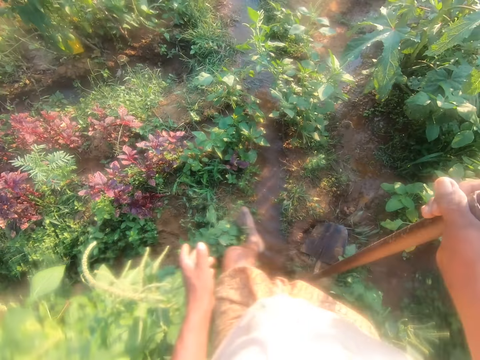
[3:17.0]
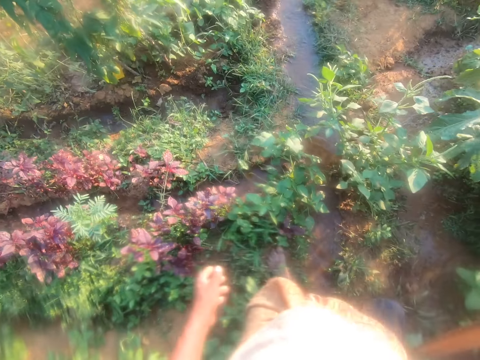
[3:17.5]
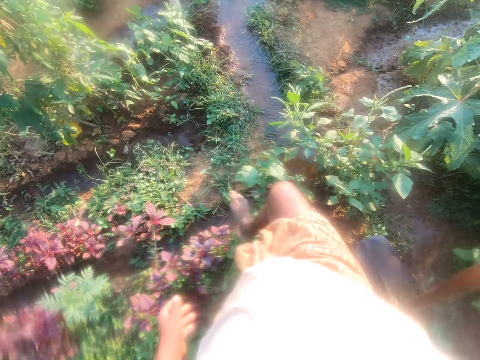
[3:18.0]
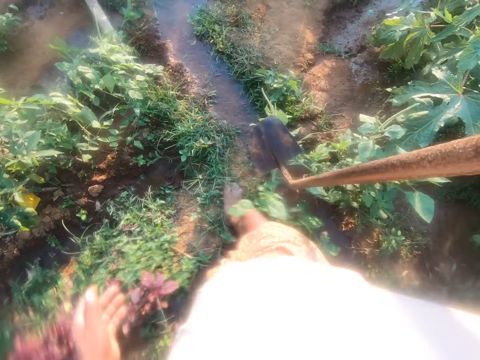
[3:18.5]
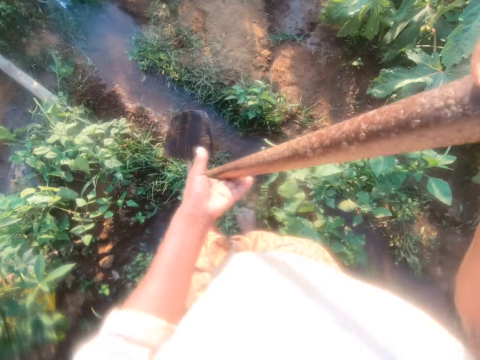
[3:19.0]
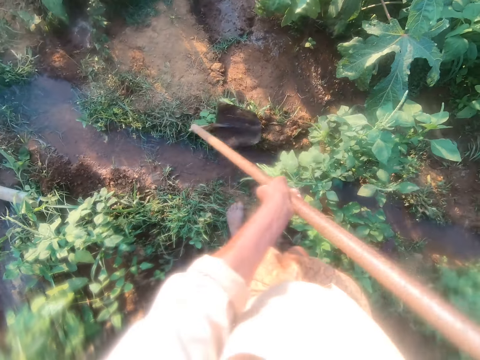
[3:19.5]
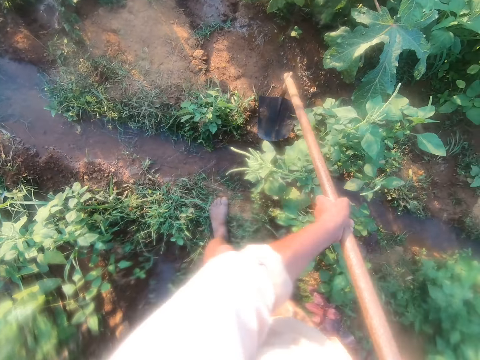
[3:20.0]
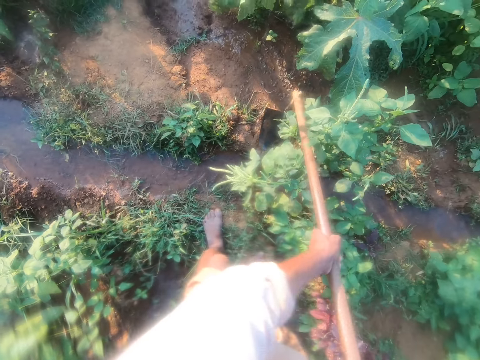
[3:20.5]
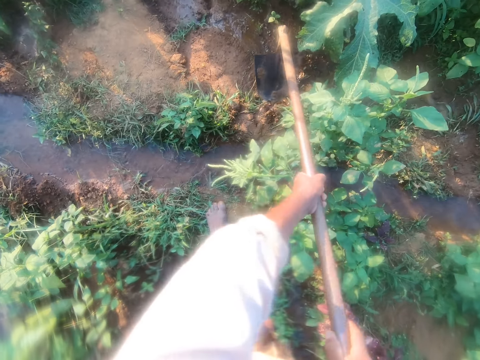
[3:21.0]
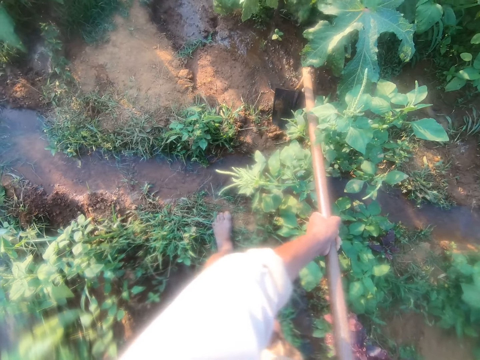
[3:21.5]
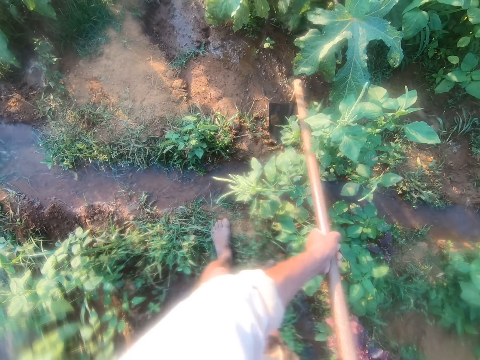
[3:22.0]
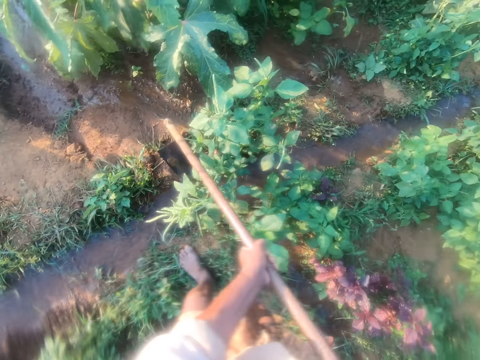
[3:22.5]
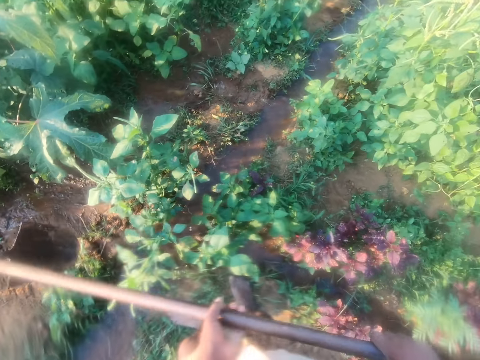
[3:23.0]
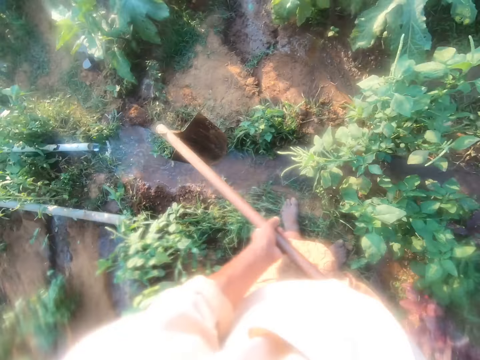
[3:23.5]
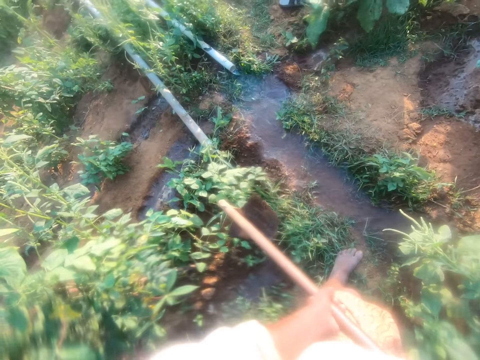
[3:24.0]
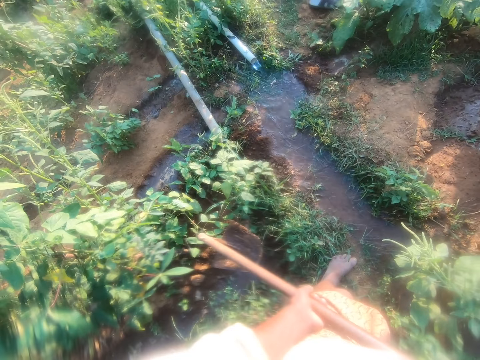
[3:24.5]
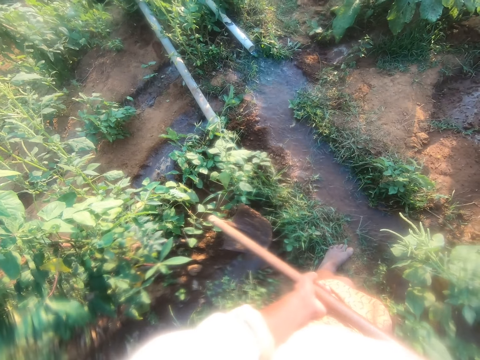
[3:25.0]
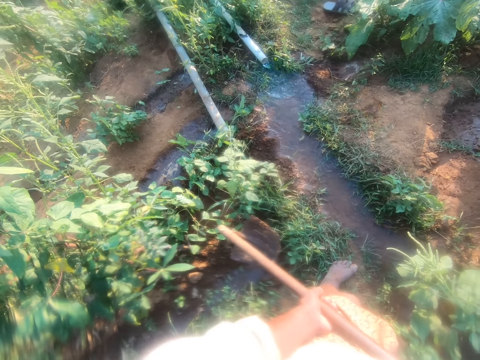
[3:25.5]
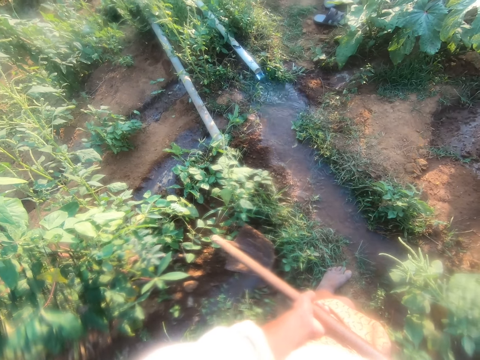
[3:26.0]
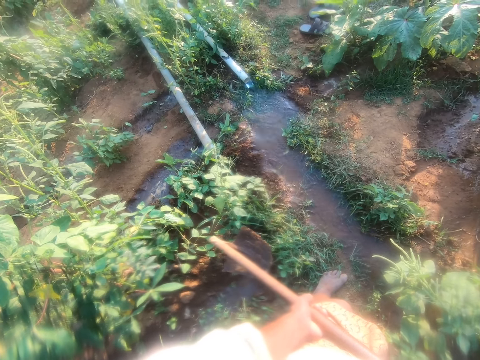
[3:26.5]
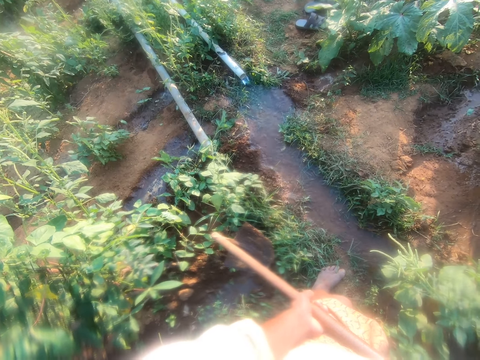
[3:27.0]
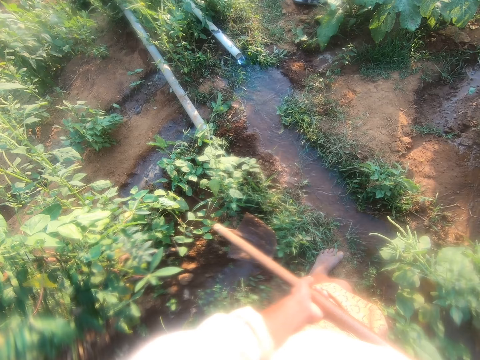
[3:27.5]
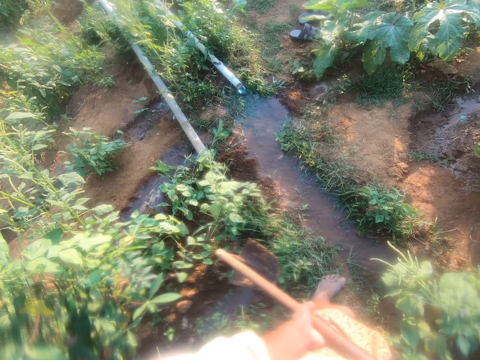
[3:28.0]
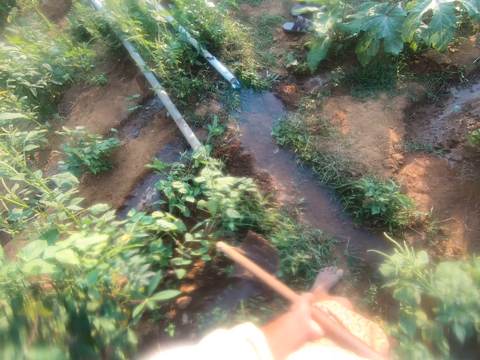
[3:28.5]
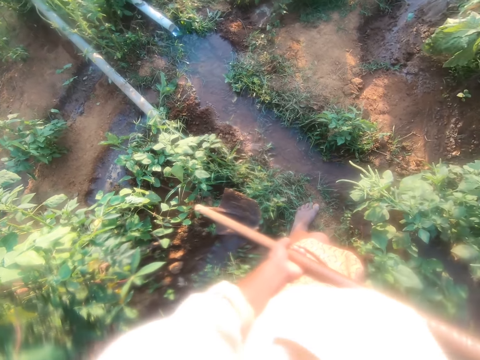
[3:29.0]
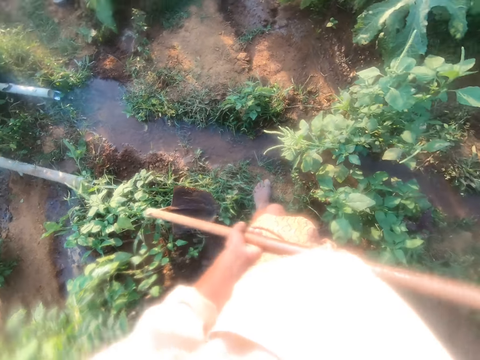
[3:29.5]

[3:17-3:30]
The camera wearer digs the ground with the hoe. They look around. They stand.

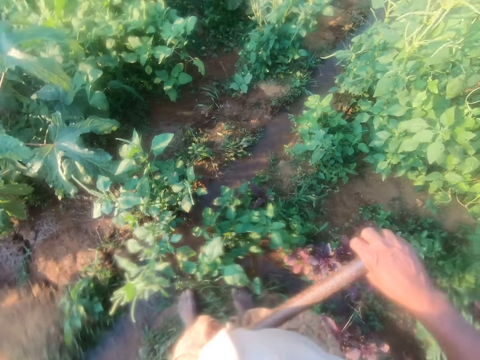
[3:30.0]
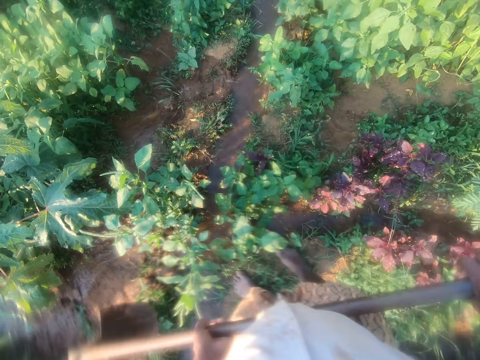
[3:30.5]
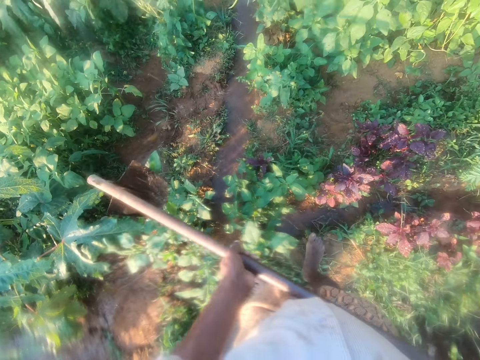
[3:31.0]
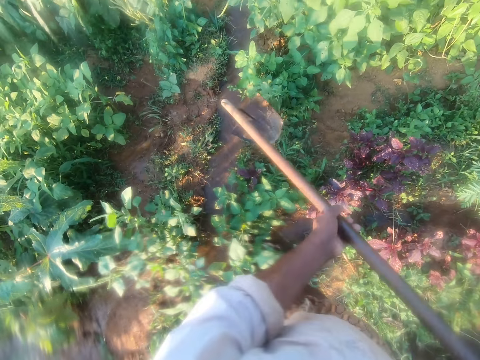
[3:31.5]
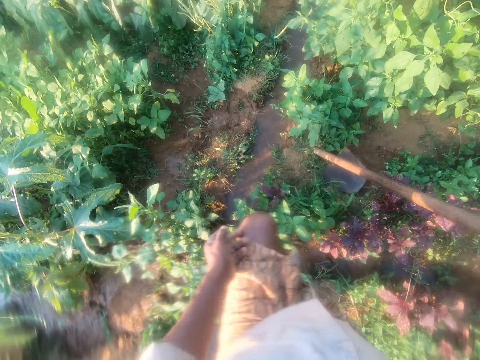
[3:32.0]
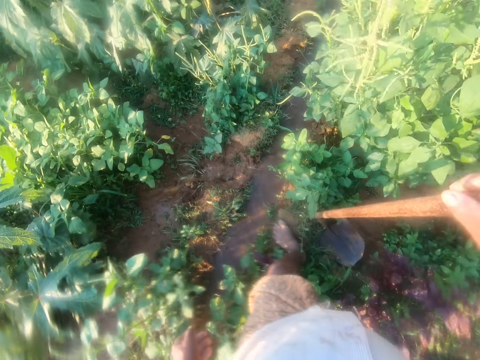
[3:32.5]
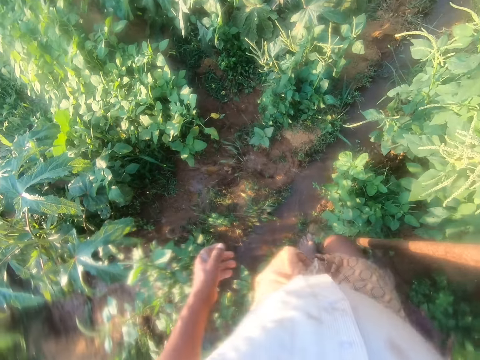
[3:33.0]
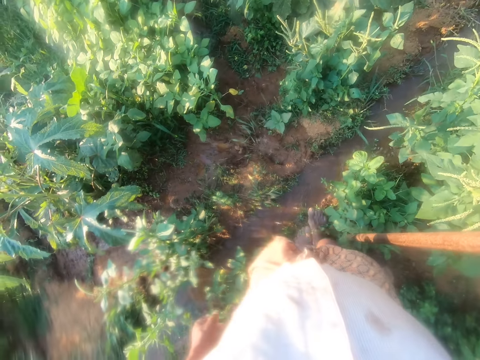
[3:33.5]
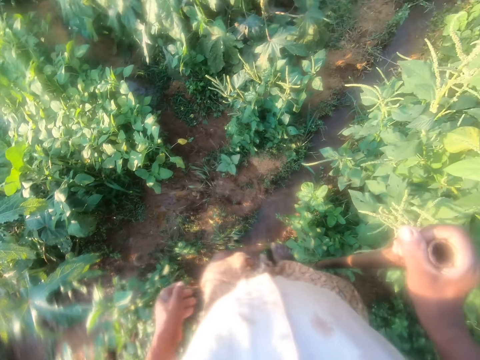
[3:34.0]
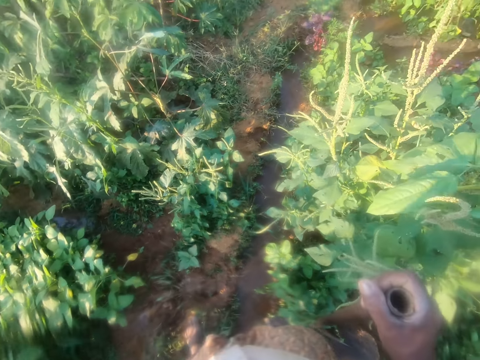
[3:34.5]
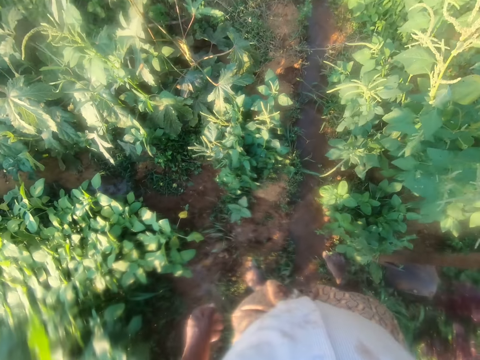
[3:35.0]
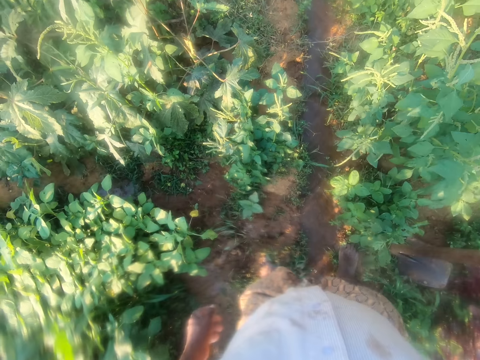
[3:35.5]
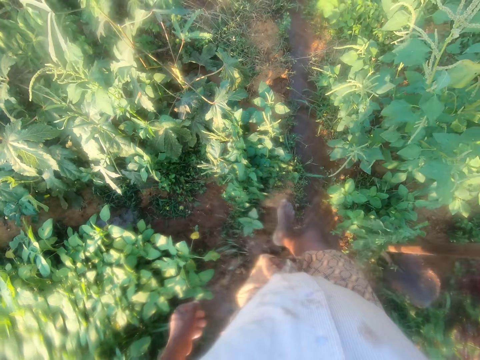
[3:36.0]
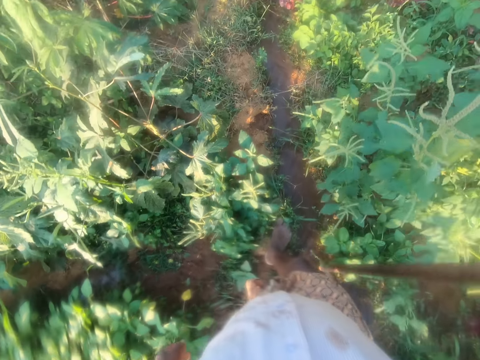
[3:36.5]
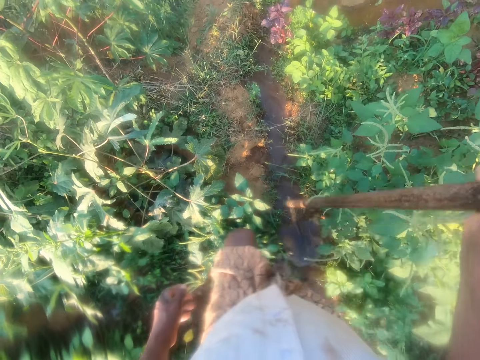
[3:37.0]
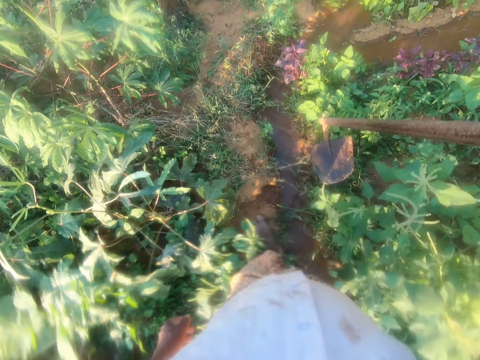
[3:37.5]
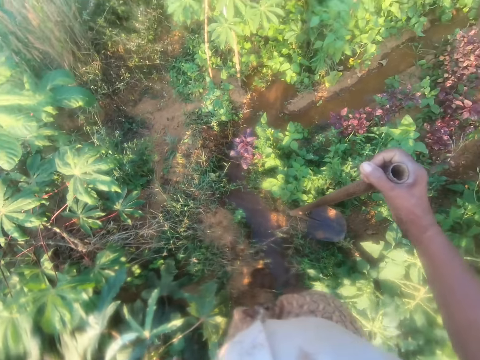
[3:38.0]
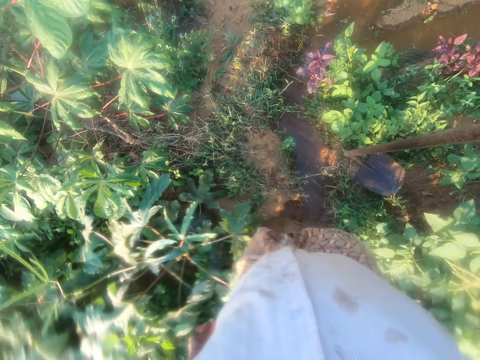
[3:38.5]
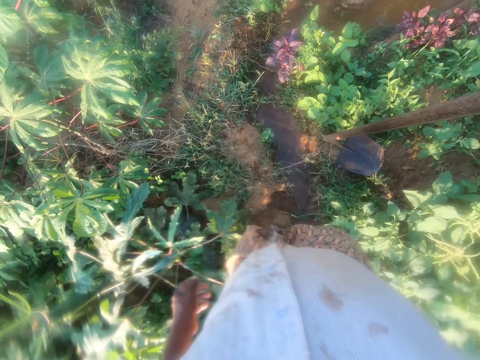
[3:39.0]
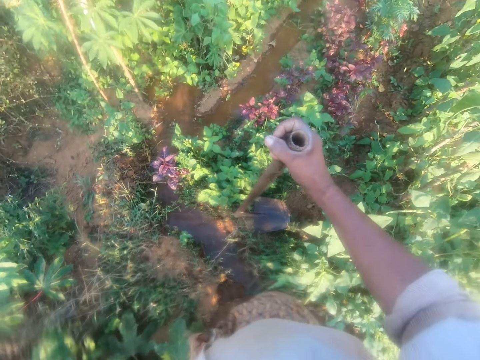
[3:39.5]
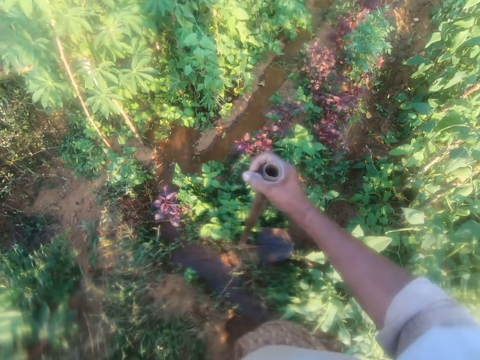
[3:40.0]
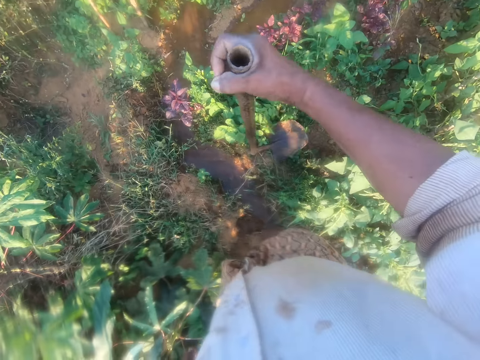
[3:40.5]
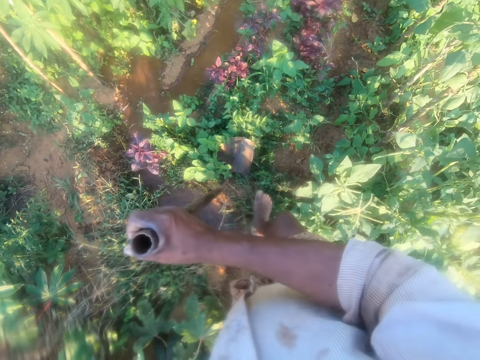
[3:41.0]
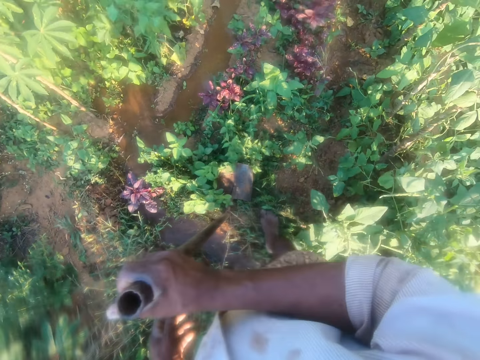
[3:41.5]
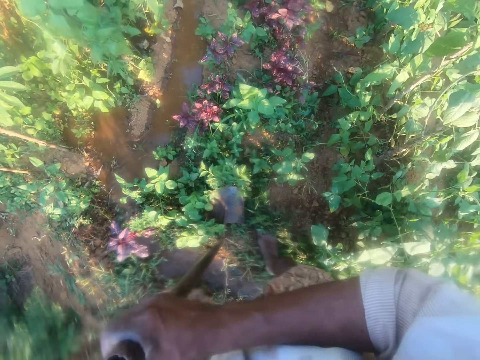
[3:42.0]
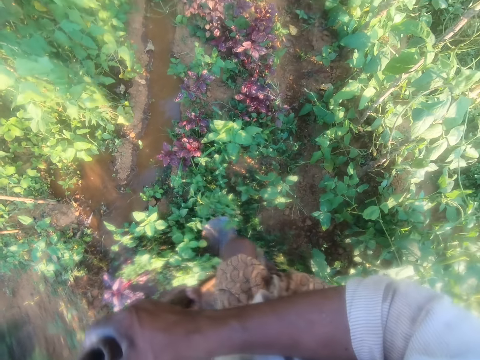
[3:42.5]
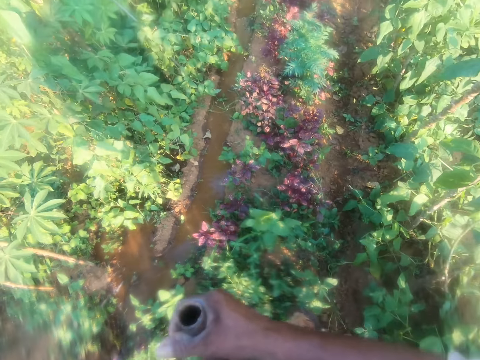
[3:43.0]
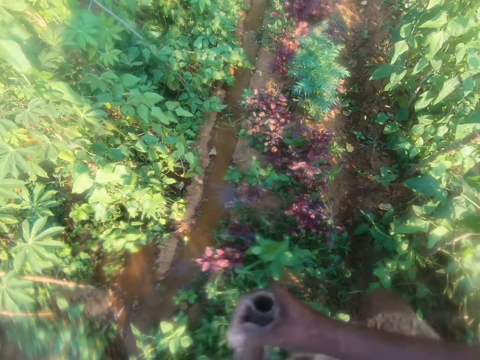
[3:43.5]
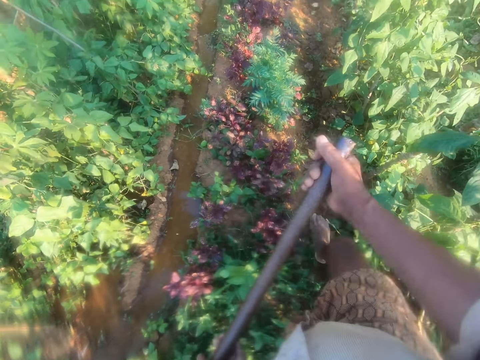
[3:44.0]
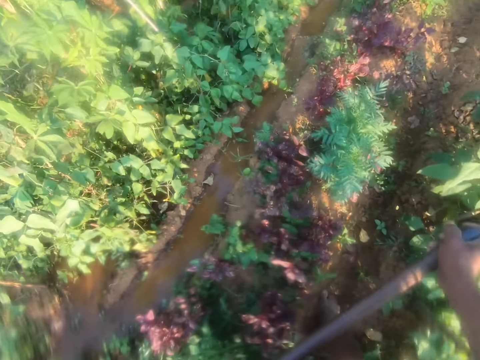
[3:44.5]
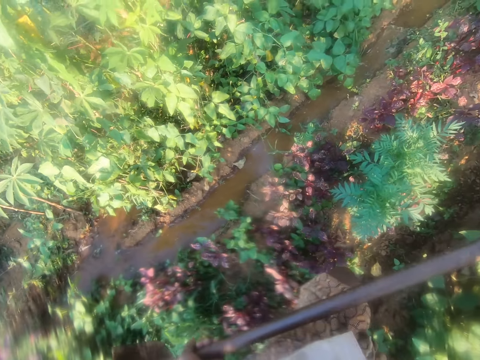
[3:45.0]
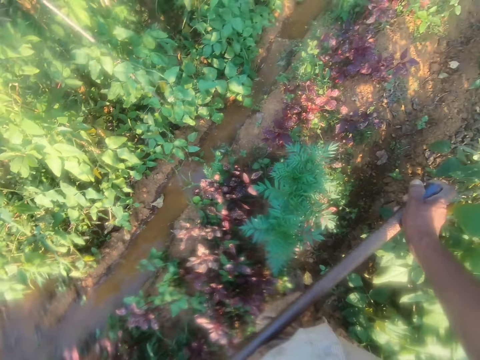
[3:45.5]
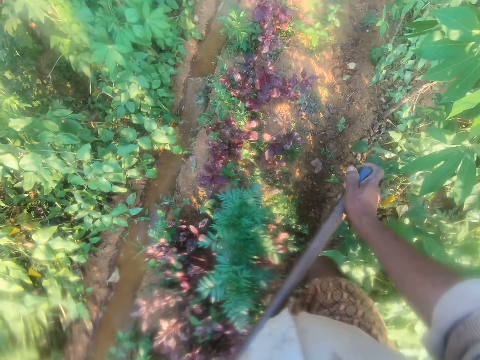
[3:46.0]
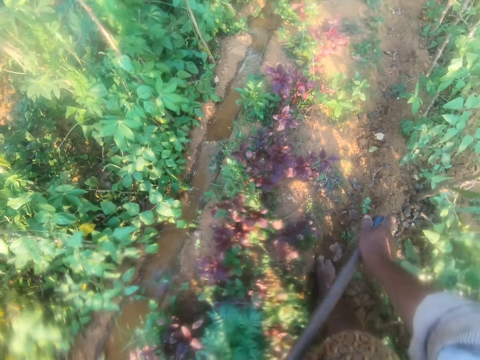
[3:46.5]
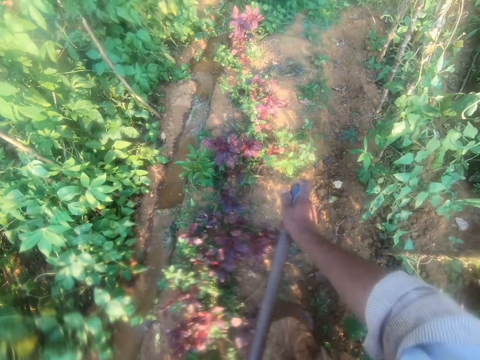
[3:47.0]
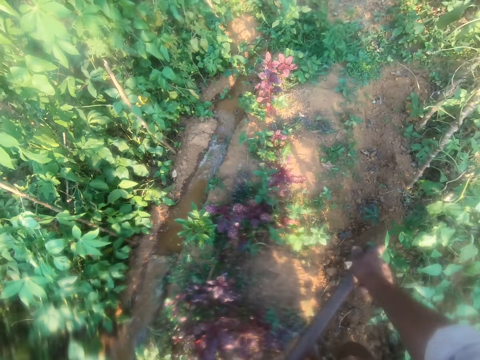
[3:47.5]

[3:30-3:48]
The camera wearer moves with the hoe. They put down the hoe. They walk around.
